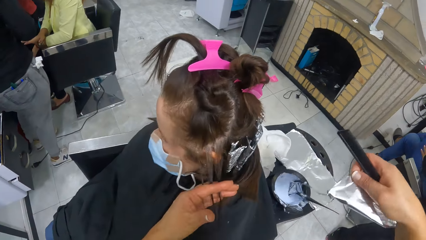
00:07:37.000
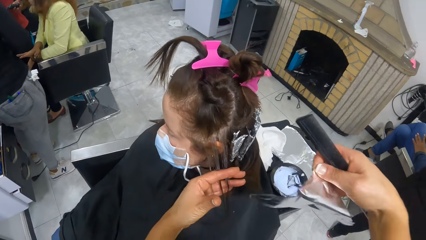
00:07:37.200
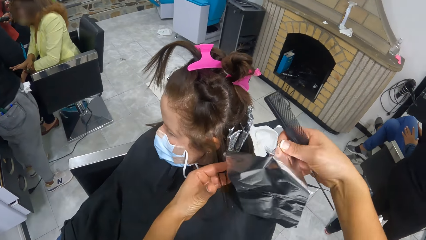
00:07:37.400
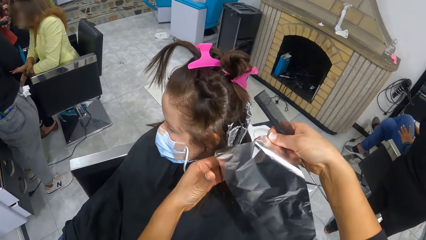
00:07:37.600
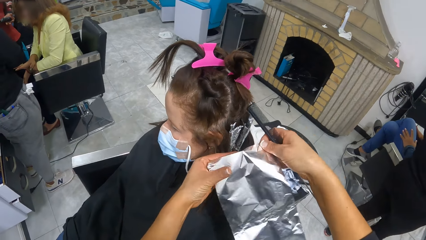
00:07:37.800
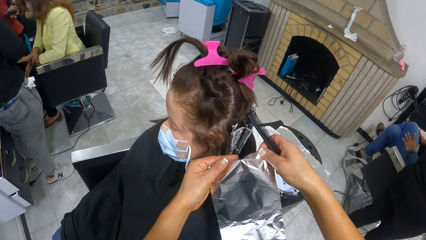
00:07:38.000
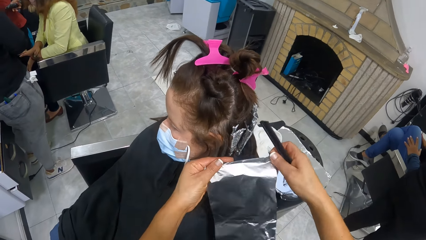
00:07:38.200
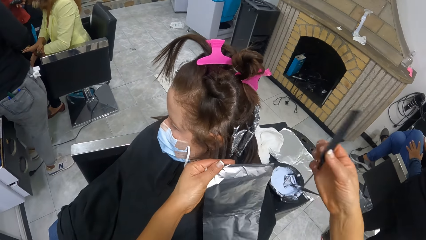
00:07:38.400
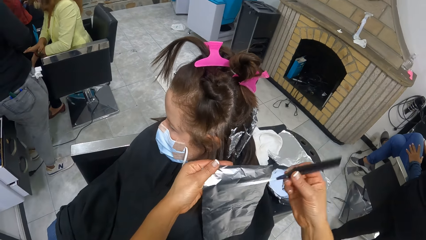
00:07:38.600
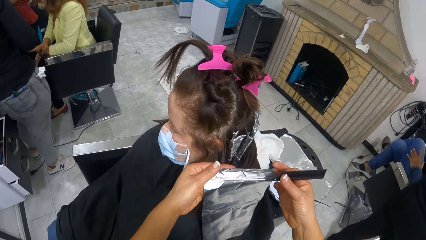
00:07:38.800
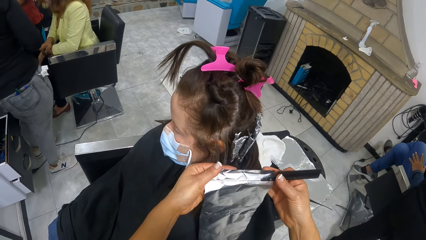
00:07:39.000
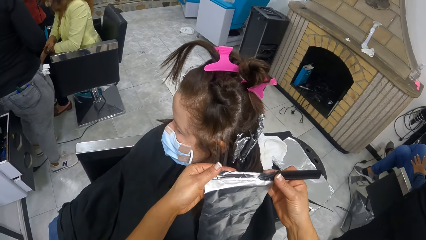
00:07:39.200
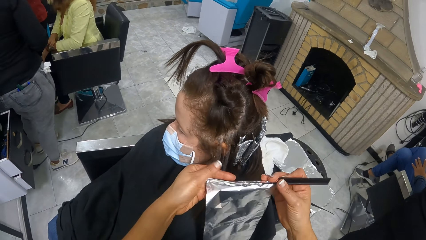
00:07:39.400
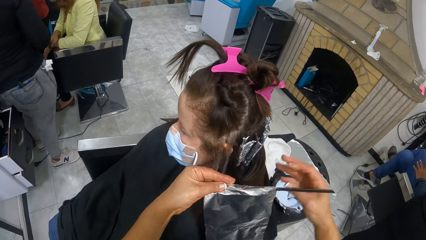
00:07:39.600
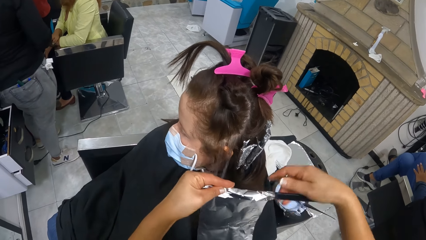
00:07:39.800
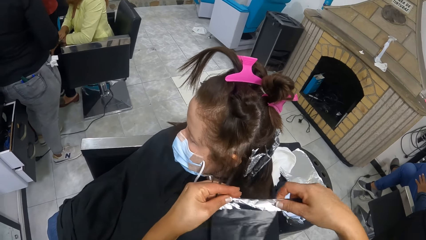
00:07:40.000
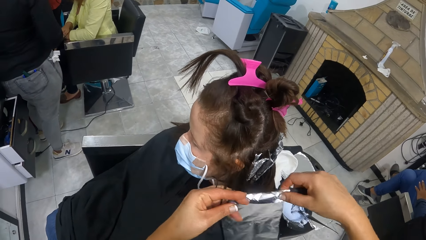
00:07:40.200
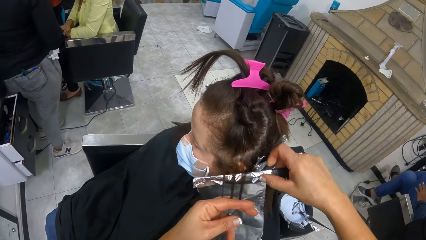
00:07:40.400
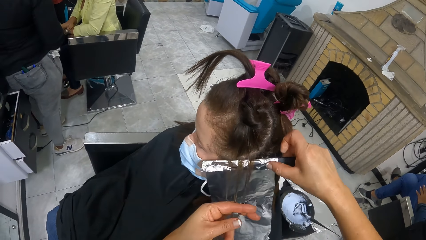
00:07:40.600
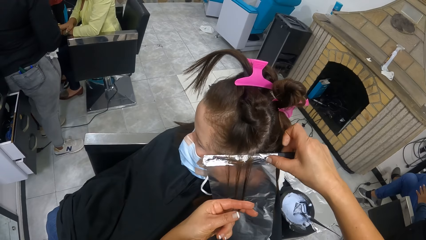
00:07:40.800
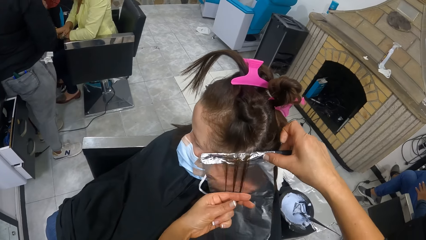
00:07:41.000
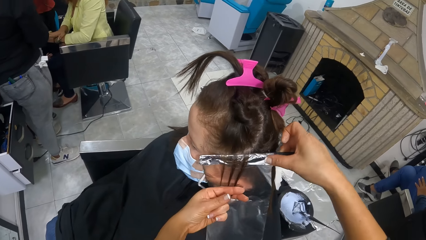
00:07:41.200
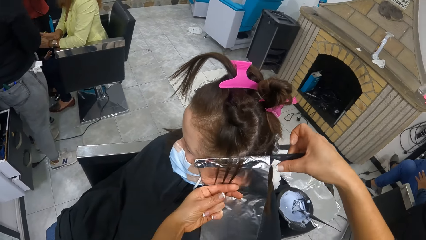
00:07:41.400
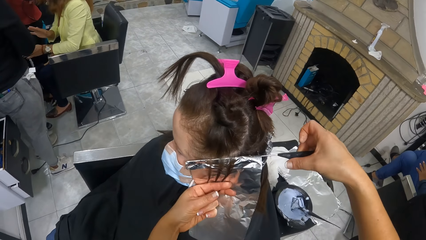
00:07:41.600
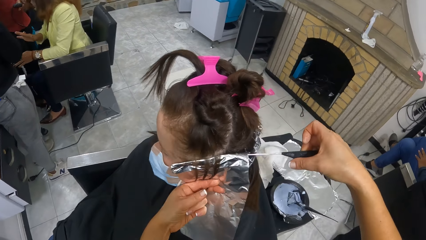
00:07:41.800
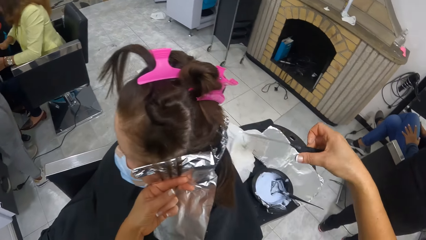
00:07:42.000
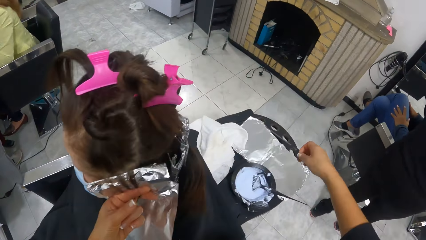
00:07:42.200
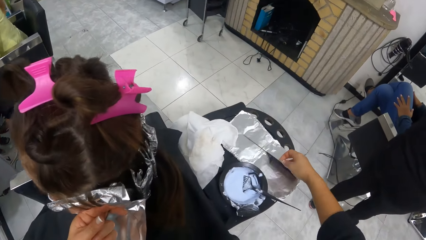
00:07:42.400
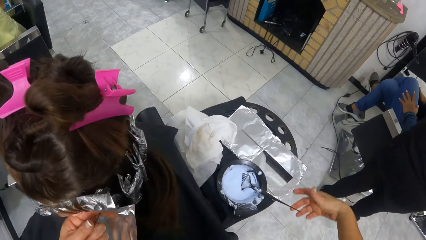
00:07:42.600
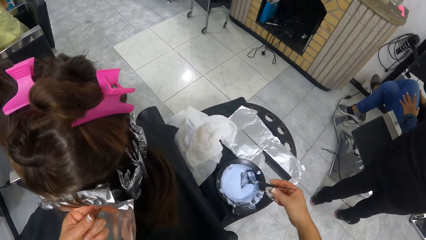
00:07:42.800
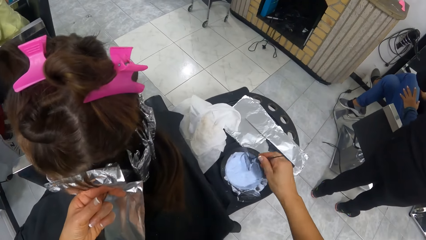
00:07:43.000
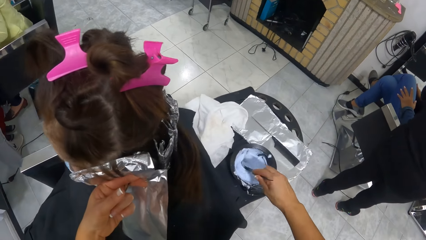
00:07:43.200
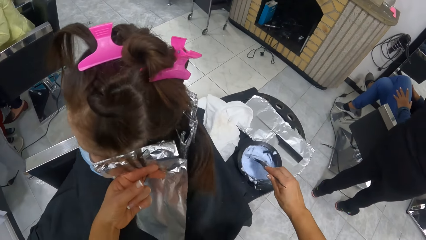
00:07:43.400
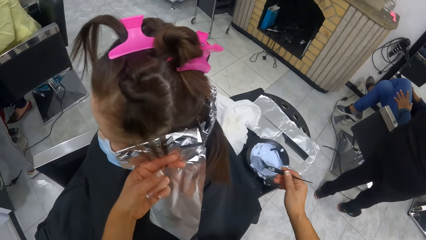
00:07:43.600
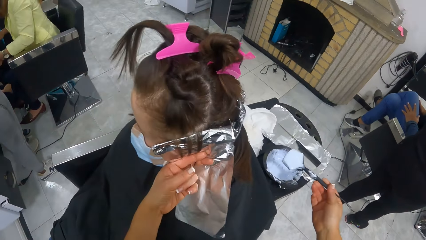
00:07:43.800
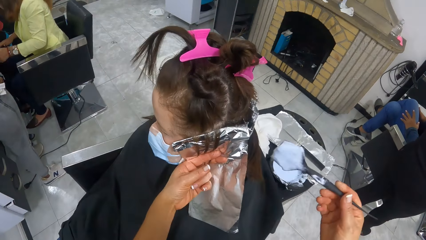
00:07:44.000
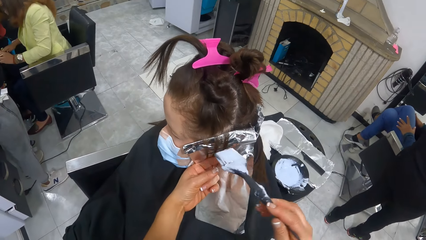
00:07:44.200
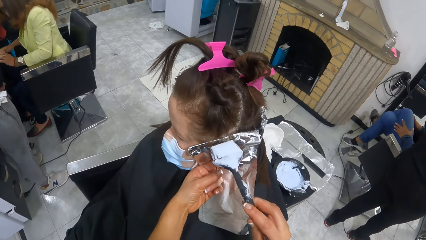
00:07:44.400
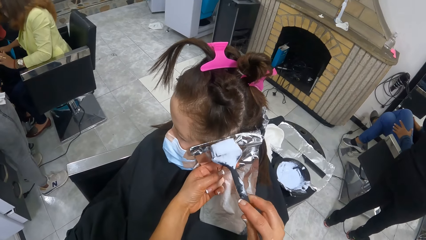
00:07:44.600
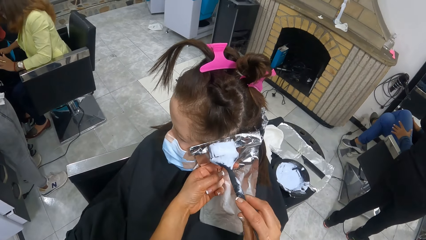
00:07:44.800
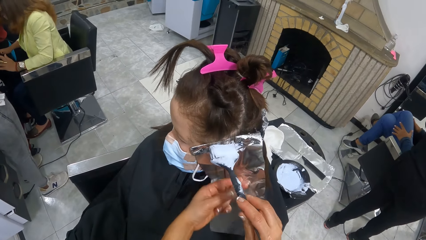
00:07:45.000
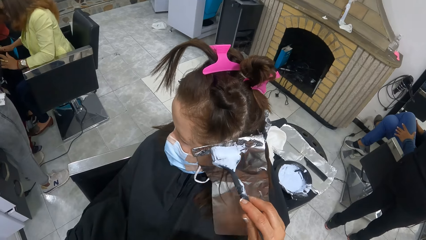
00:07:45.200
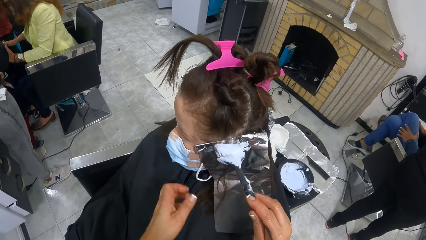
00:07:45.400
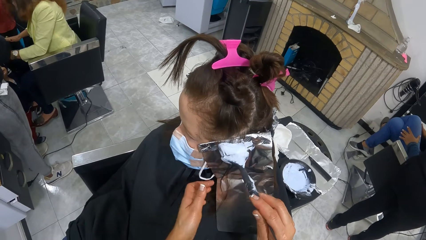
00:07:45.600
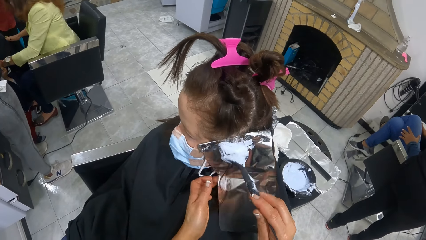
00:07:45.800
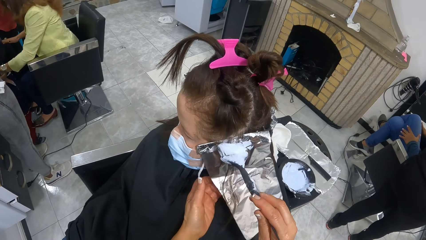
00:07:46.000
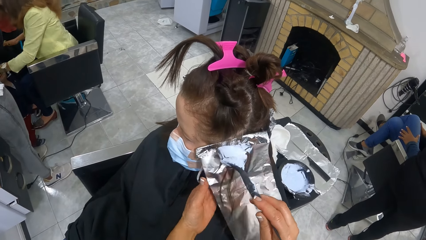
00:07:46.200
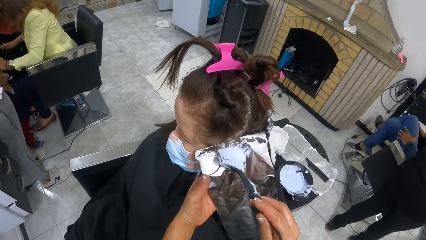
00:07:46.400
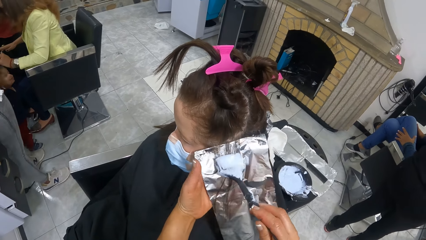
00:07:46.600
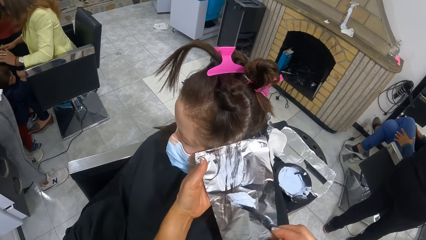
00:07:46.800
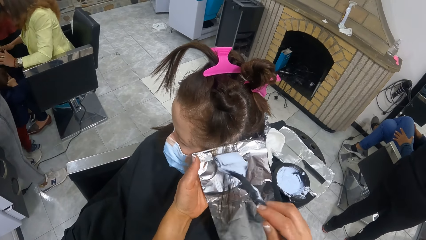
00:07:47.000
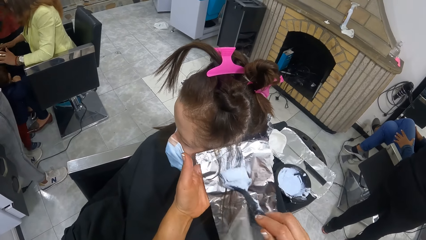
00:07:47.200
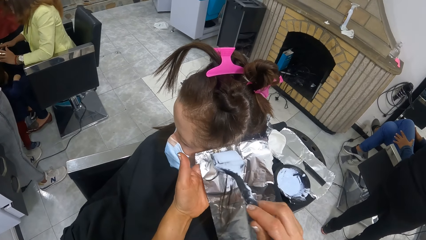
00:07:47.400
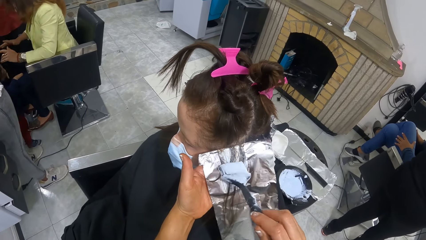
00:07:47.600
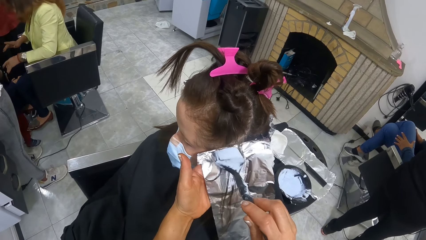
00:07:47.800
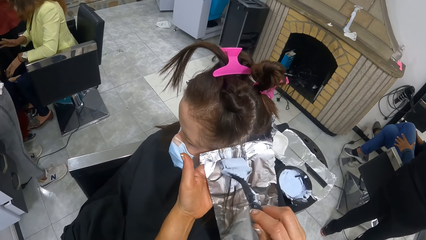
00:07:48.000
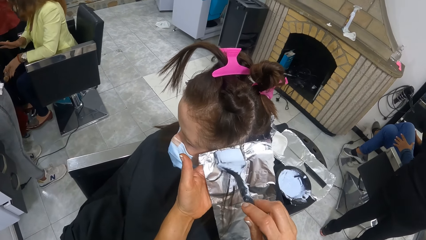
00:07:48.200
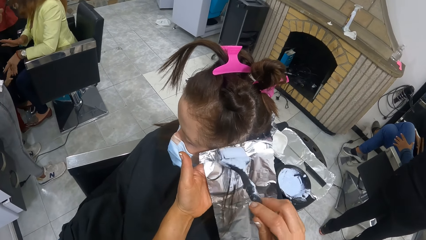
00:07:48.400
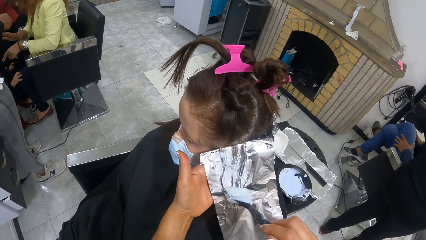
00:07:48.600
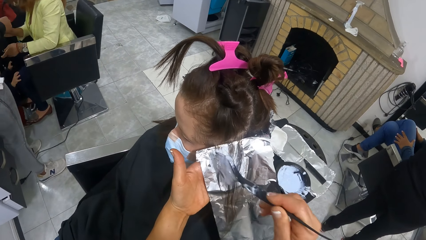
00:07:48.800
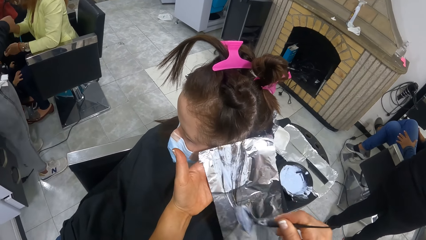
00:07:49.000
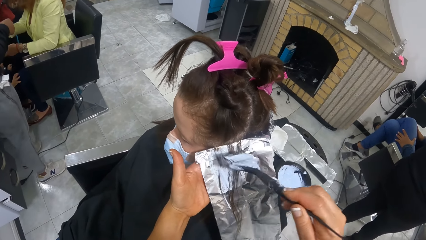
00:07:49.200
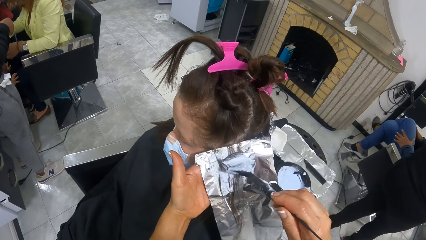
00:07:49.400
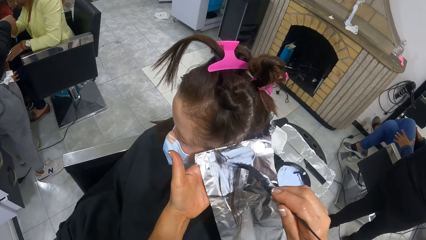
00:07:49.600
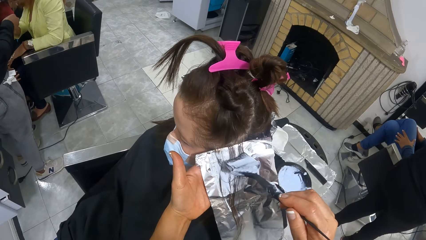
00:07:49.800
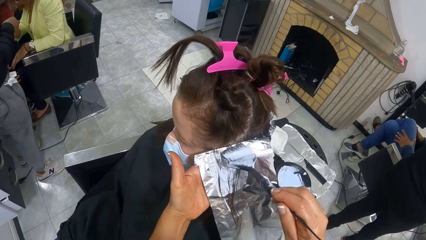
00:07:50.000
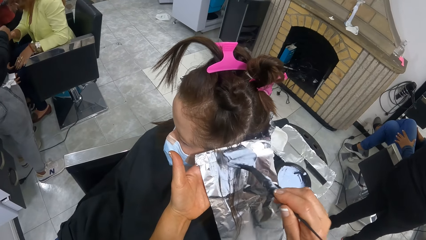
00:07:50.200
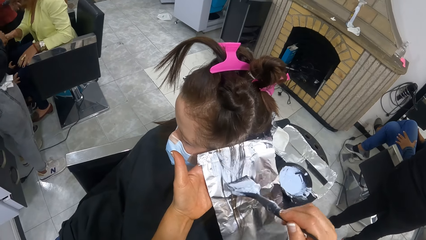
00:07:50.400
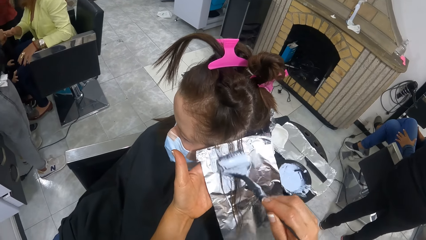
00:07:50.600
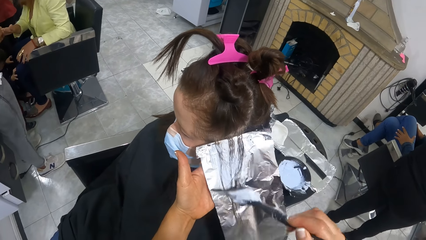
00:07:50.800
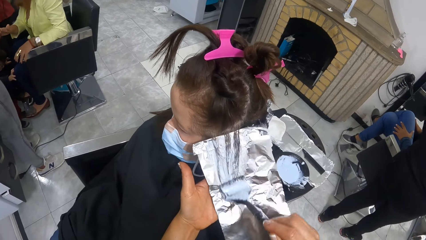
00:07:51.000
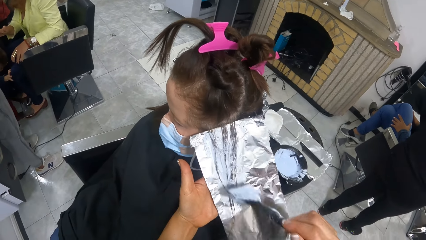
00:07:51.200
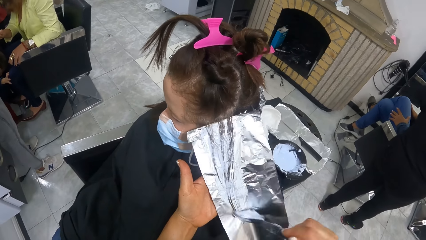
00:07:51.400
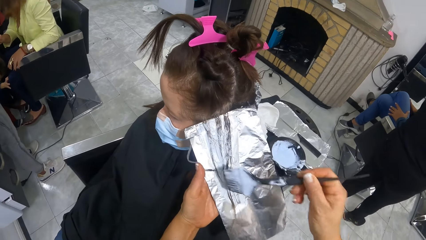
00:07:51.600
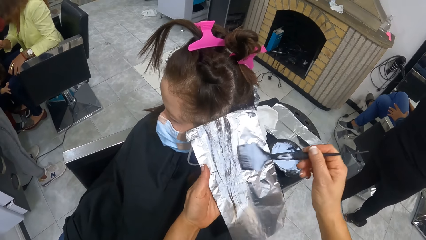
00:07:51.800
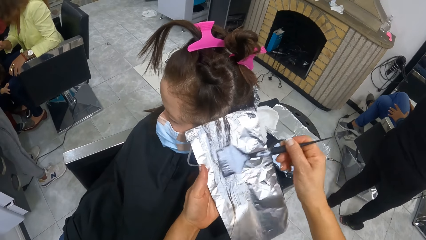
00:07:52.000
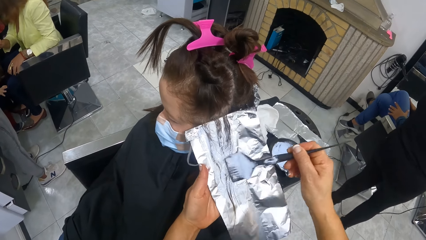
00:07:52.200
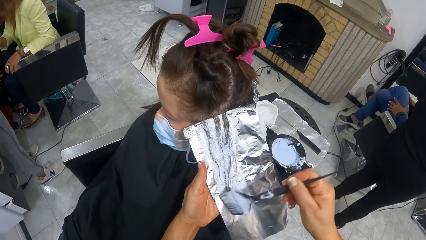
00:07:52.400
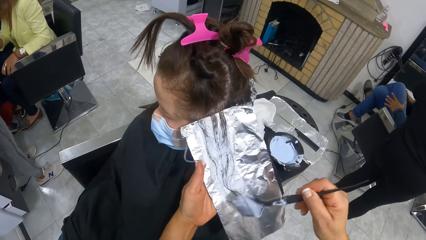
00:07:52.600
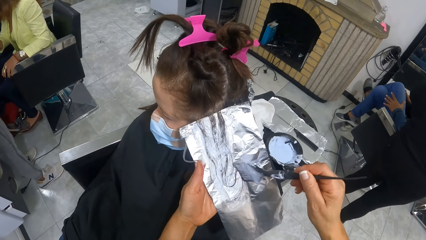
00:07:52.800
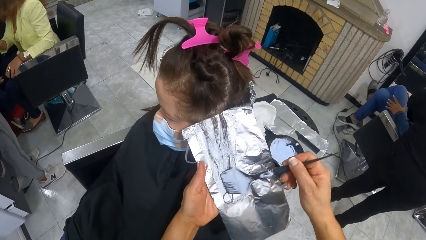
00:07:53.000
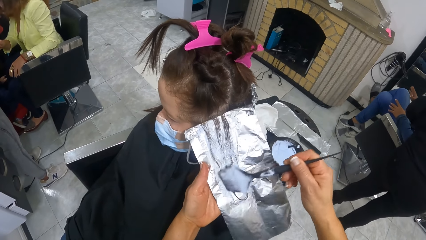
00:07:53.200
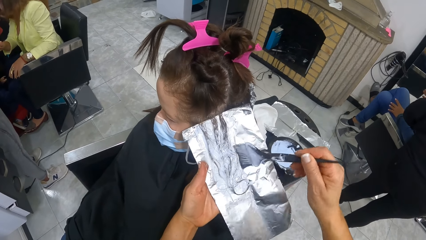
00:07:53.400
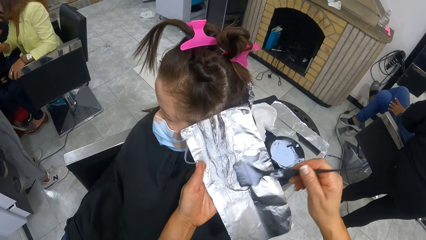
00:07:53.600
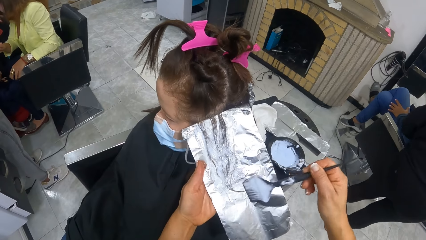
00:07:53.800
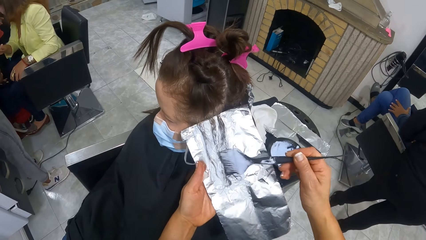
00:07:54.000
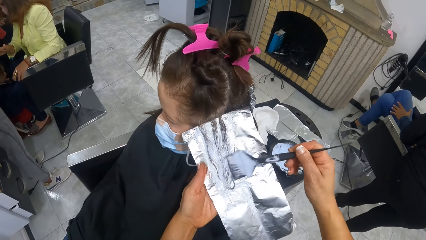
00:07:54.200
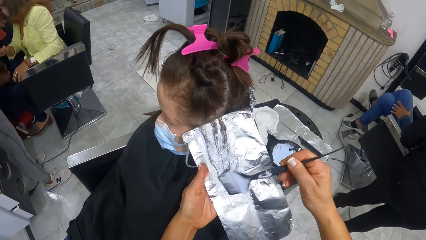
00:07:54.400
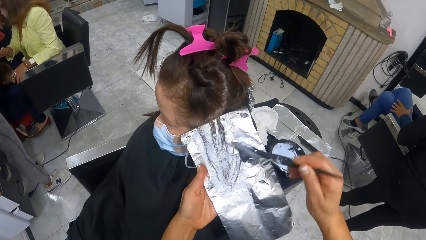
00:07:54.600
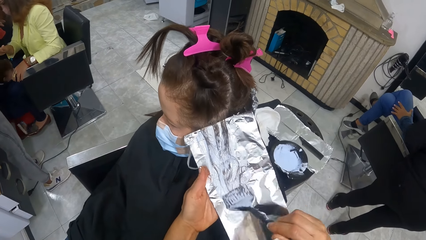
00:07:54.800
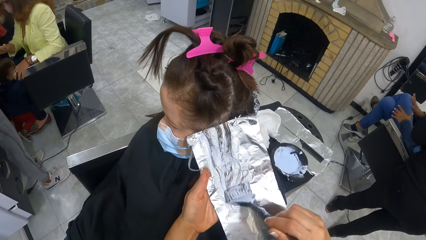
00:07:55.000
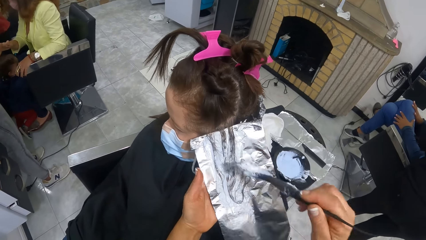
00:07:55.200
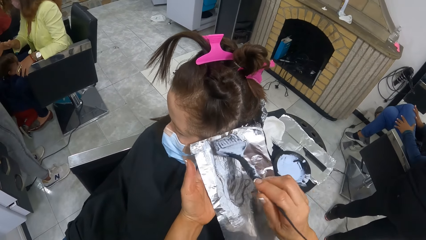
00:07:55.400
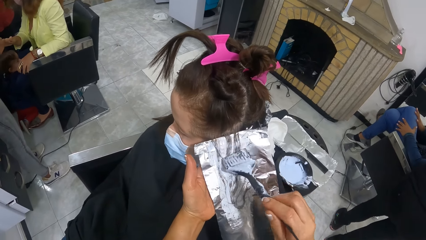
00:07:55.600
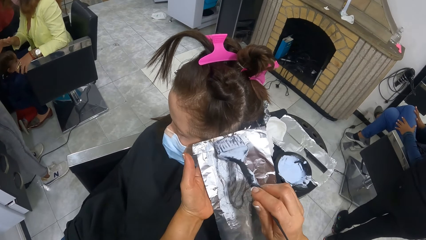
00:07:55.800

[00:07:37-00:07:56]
The camera wearer passes the foil or silver paper to her left hand. She holds the silver paper with both hands. She wraps the foil on the tail of the comb. She places the comb under the portion of hair in her left hand. She places the silver paper on the hair. She pulls the comb from the silver paper. She places the comb onto the pile of foils on the trolley. She picks the hair brush from the hair highlighter bowl on the trolley with her right hand. She holds the comb. She takes the cream with the brush. She places the hair highlighter on the brush on the portion of hair on the foil. She holds the foil with her left hand. She brushes the hair highlighter on the brush on the portion of hair on the foil.
